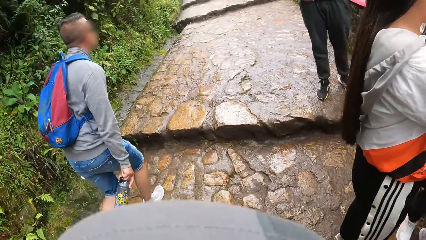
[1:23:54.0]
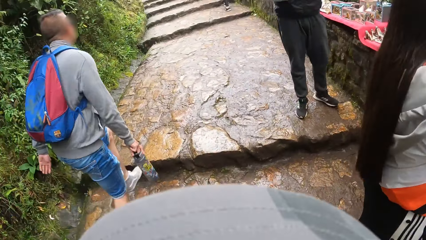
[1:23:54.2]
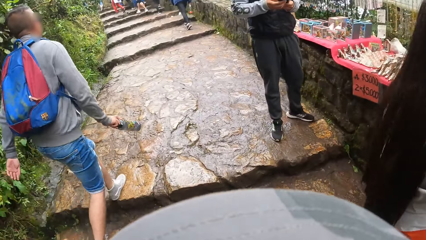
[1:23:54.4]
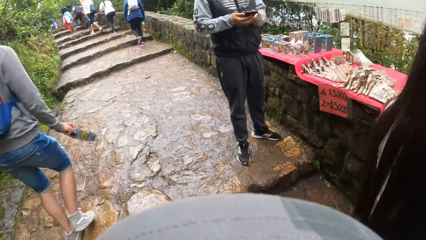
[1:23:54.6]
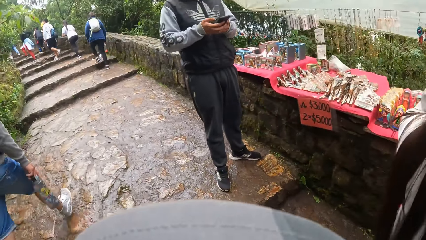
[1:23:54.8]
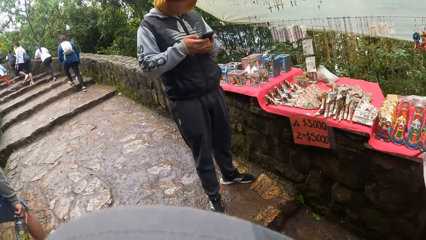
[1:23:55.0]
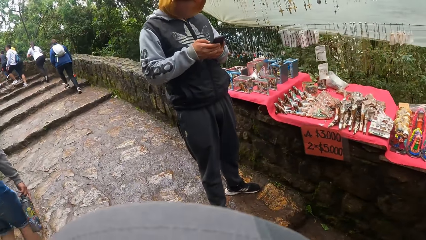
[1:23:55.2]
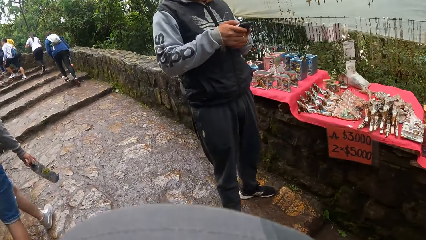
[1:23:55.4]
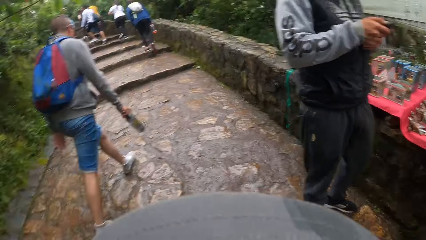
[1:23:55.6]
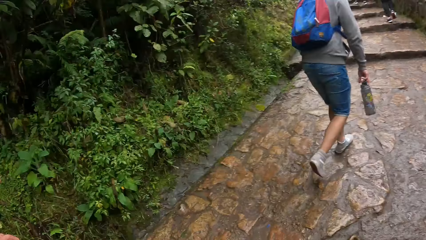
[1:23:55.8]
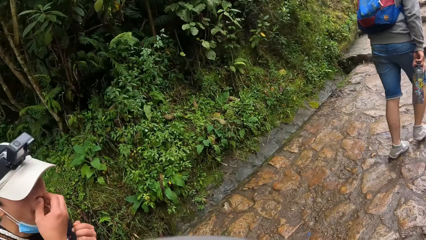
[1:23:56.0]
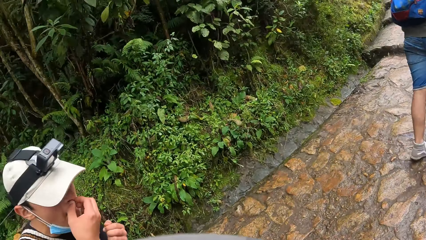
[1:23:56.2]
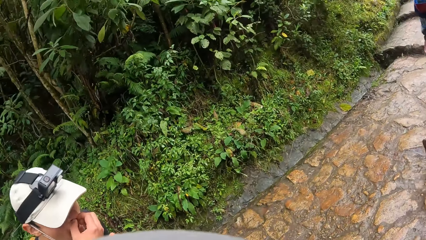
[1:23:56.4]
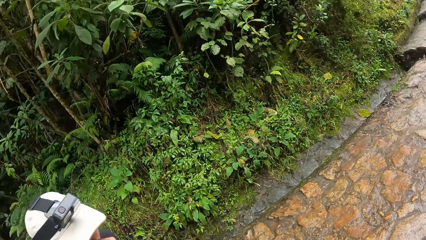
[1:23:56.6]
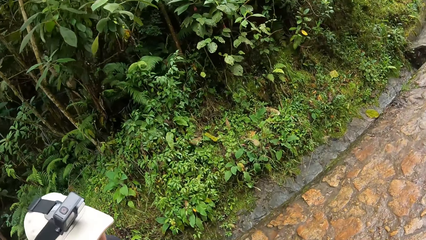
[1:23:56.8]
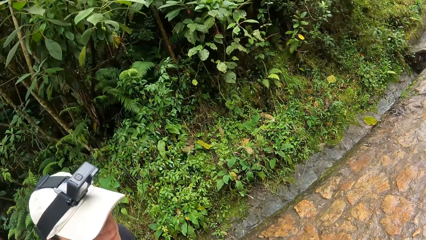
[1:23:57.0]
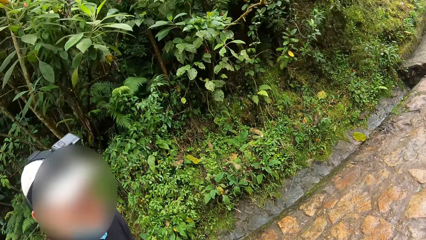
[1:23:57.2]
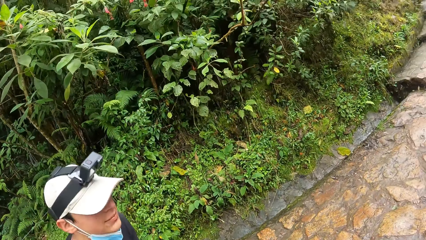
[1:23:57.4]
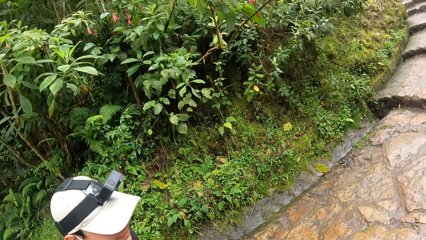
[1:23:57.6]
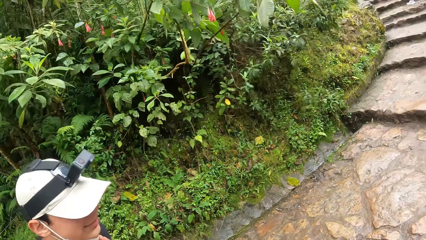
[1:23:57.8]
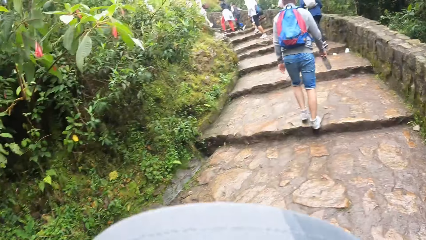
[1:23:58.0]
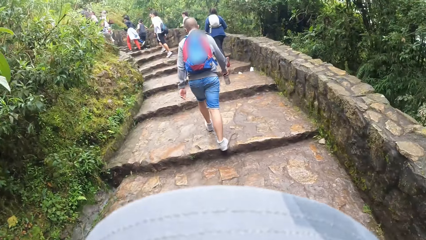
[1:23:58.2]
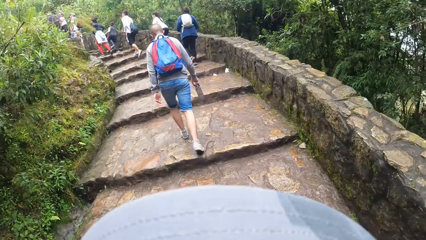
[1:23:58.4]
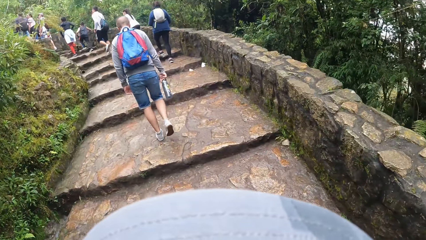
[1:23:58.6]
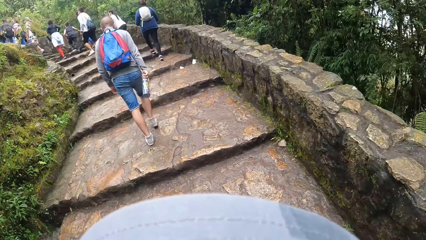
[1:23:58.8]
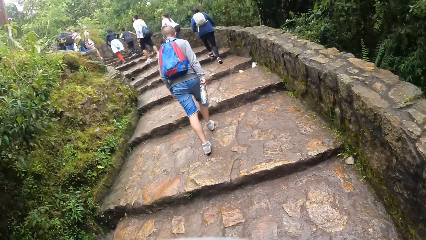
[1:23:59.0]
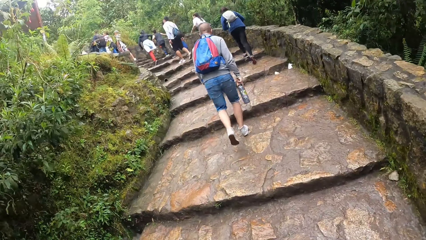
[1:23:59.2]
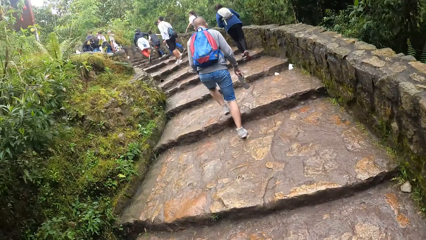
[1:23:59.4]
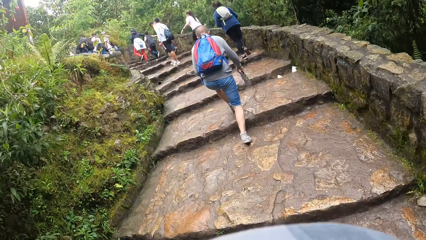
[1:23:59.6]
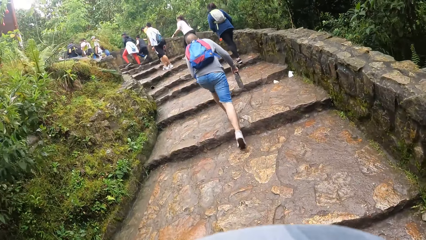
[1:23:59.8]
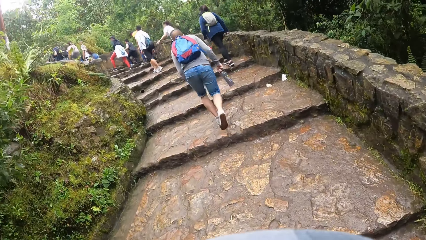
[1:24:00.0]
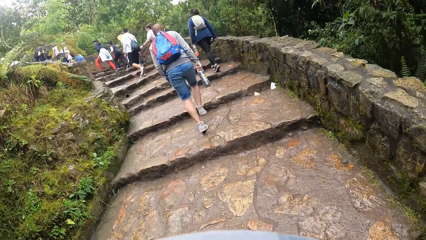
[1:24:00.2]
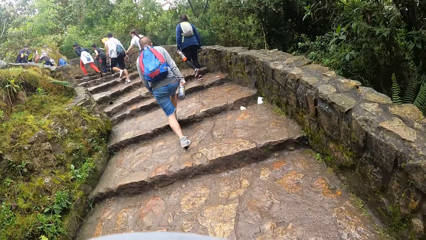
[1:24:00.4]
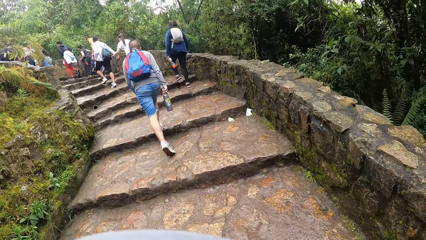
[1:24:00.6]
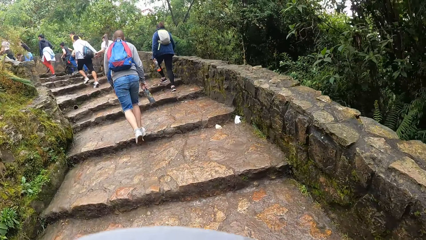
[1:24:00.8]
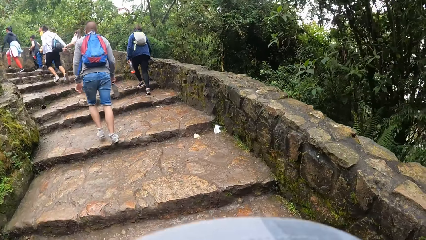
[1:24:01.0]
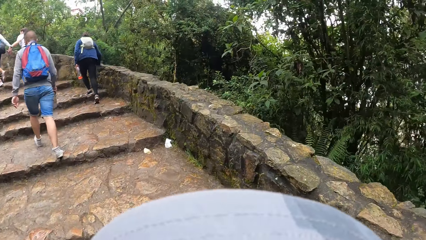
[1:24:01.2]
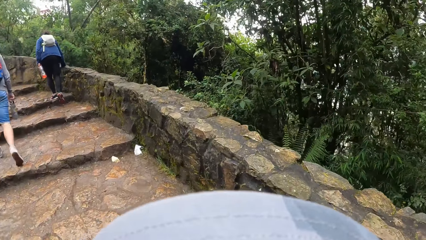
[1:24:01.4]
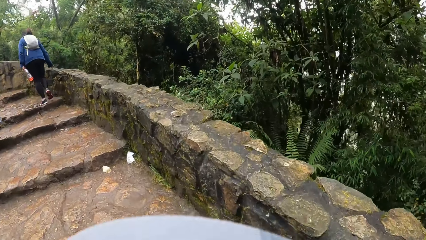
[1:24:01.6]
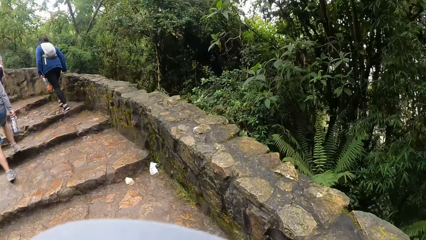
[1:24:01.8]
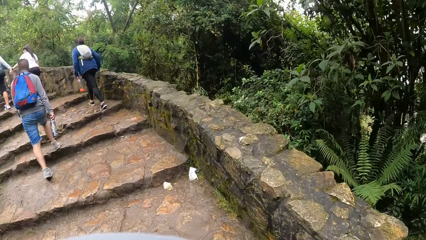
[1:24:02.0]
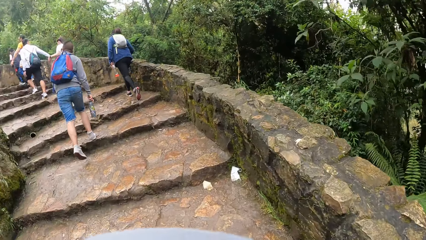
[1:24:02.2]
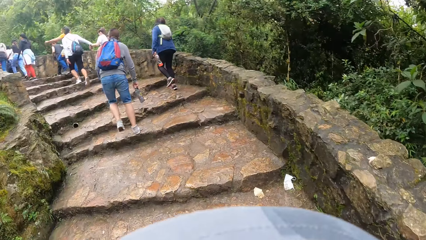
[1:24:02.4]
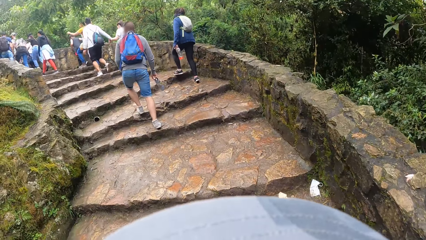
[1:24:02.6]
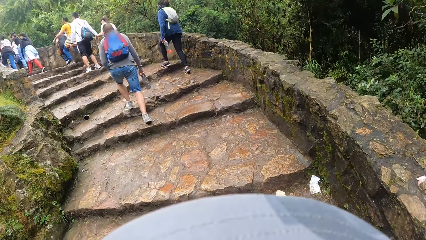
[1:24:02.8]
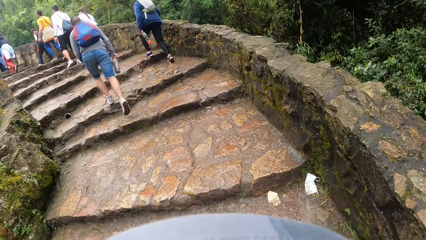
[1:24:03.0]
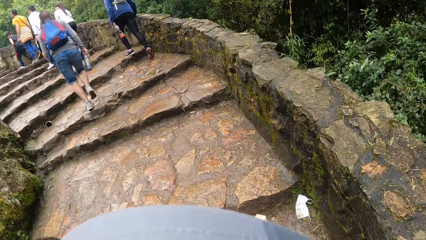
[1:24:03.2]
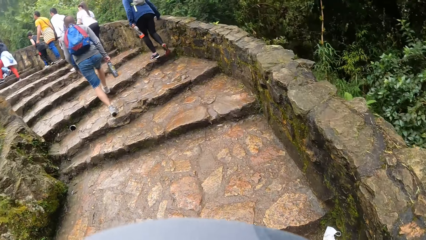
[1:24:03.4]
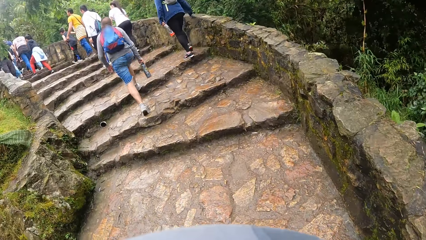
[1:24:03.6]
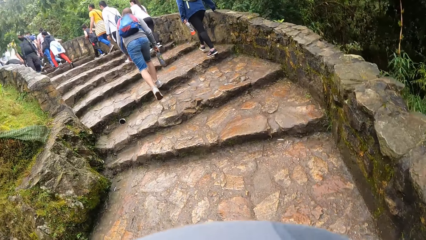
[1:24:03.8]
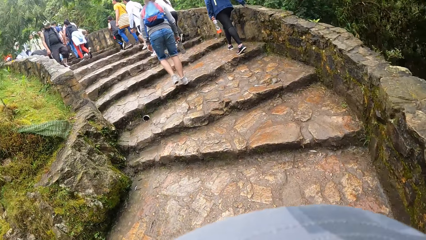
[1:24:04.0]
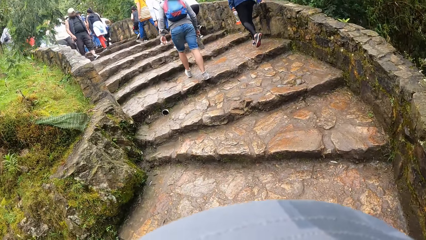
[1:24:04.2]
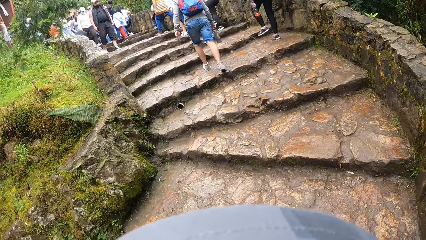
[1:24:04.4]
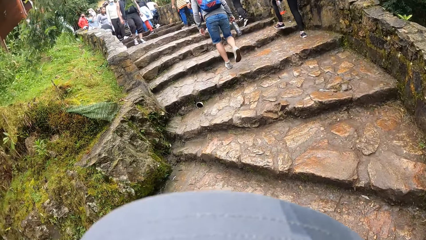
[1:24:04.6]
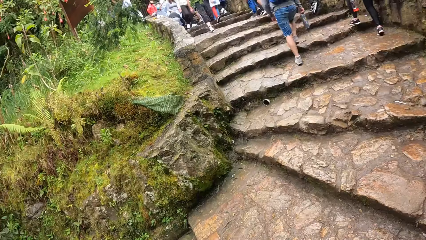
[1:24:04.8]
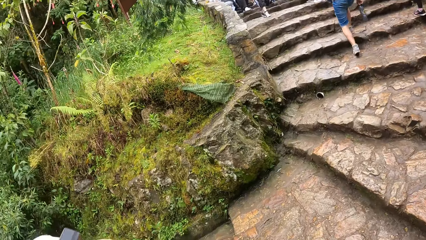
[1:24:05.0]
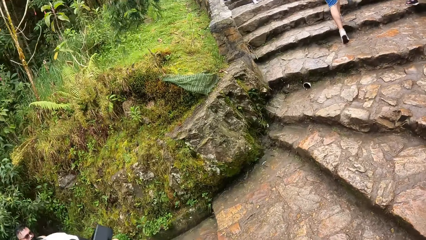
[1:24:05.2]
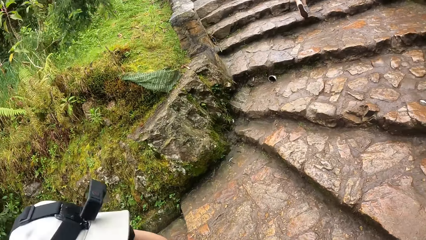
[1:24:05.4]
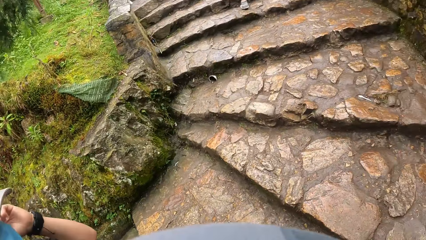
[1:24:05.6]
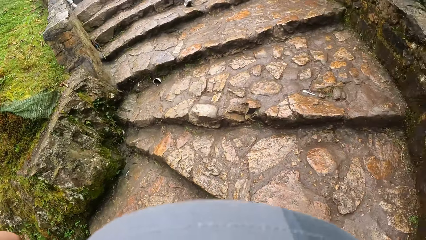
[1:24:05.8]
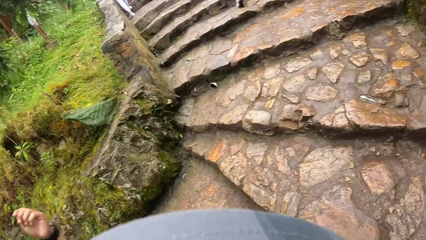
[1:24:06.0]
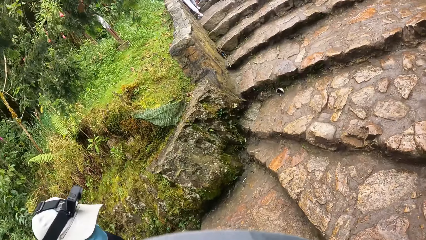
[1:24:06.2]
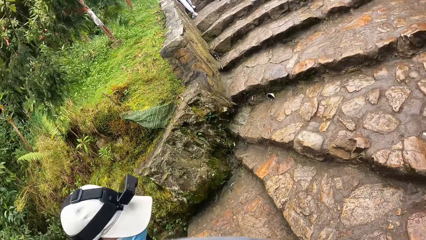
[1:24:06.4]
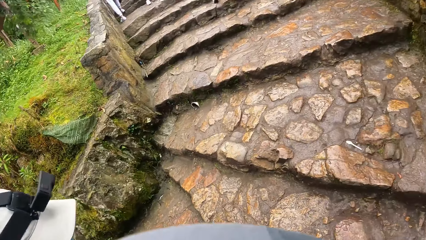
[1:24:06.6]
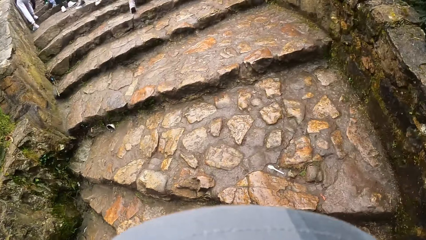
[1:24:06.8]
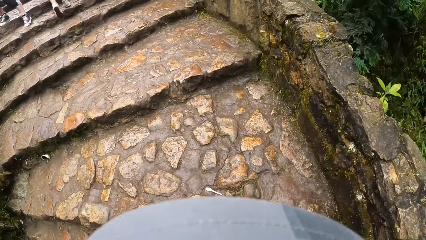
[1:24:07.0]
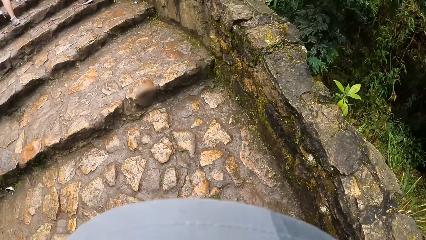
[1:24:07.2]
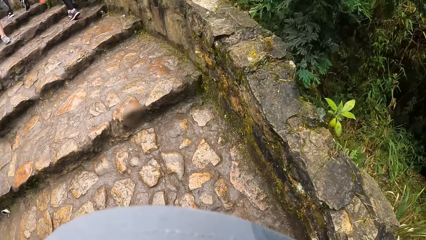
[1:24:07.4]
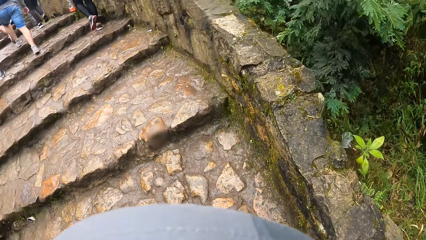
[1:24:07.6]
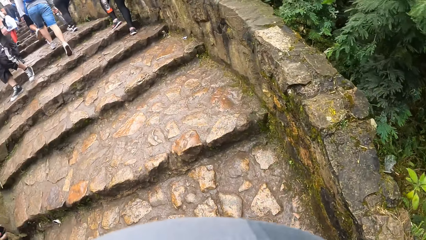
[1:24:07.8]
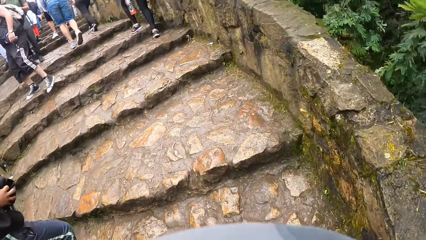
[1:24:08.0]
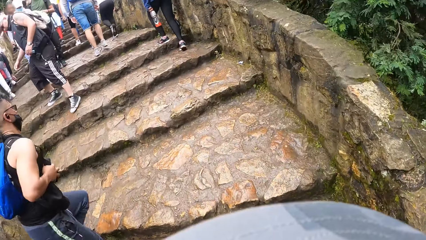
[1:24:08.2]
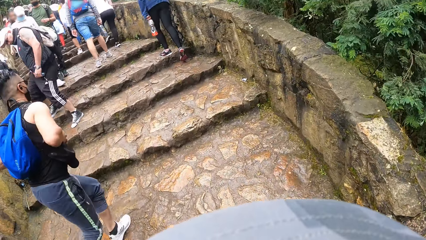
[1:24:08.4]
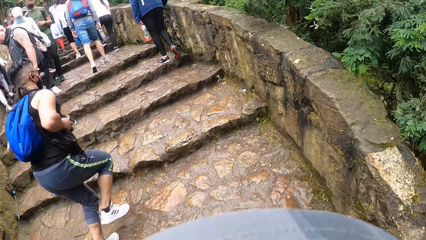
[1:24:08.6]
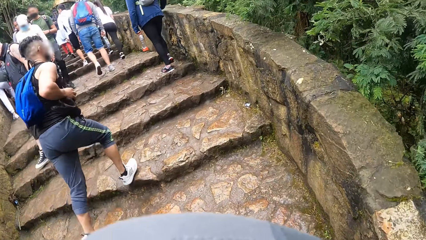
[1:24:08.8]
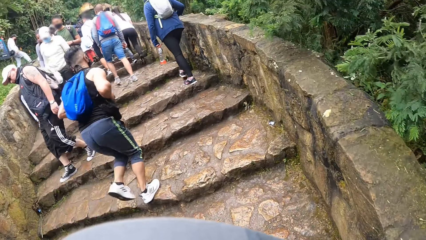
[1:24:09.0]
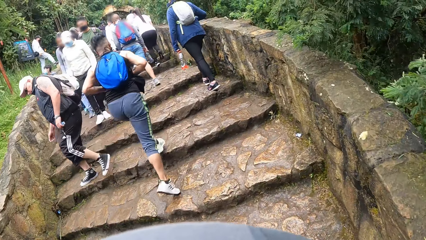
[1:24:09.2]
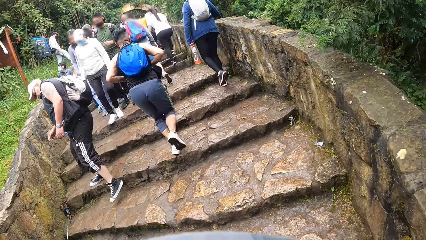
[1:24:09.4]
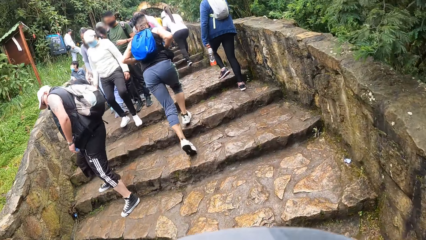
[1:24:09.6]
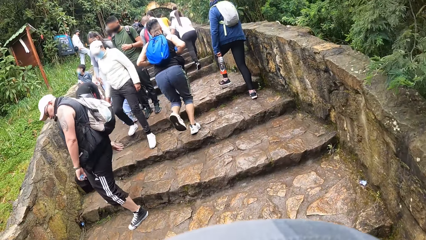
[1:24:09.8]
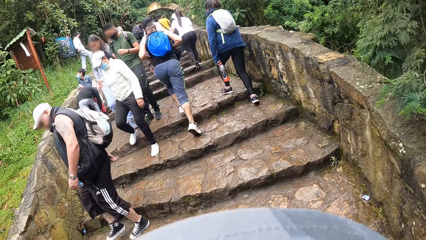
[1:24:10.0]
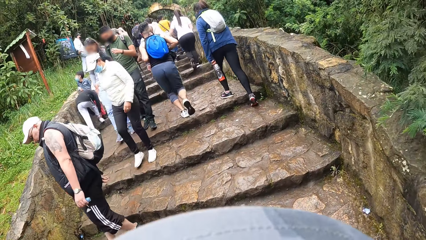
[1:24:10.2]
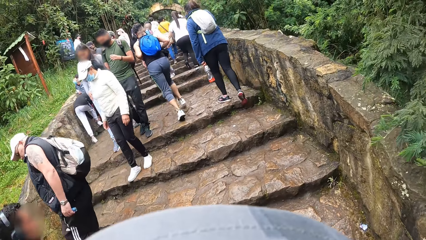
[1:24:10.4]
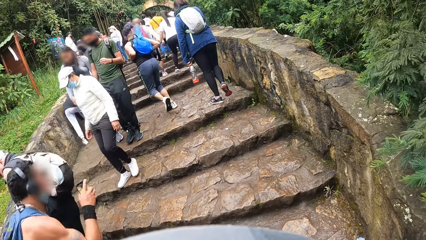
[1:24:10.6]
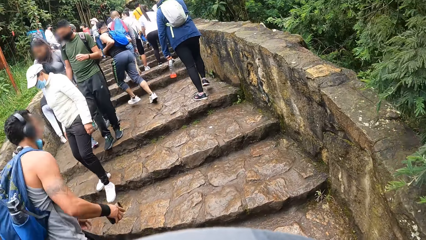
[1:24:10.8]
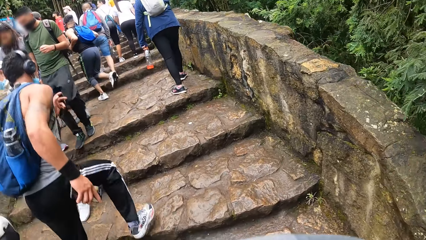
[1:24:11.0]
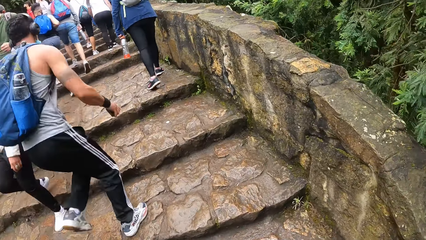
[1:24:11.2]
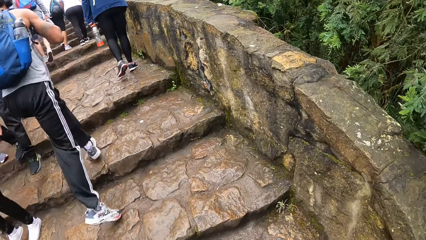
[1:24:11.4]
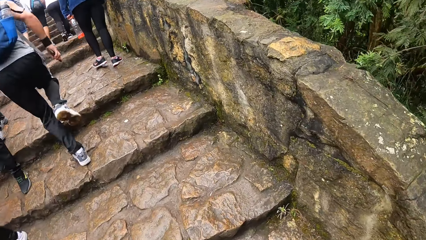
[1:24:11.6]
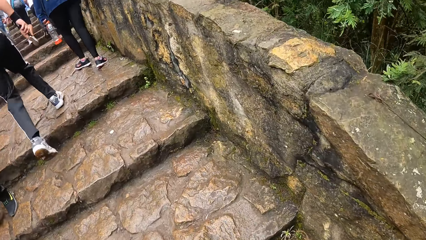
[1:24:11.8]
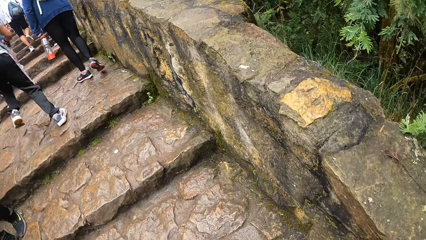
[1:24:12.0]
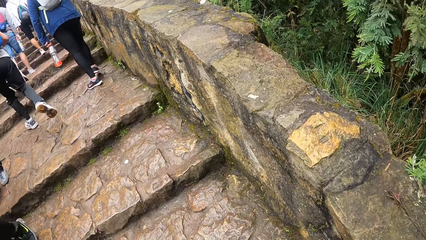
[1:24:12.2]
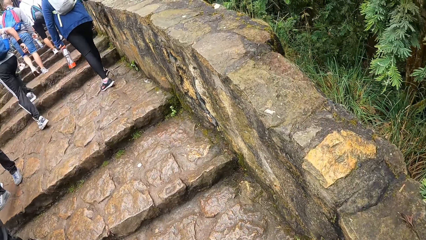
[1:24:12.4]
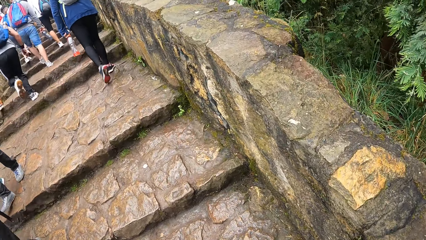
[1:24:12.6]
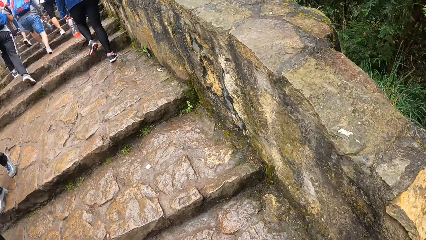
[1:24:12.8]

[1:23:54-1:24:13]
A man walks. The camera wearer looks at the man, walks, and turns towards the man. The man touches his nose with his right hand. The camera wearer walks up the stairs. The man walks up the stairs. The camera wearer walks up the stairs. The man walks up the stairs. The camera wearer looks at the man.
